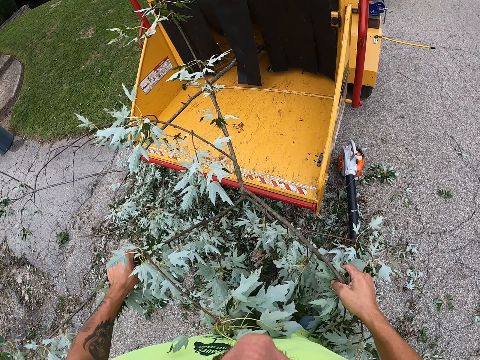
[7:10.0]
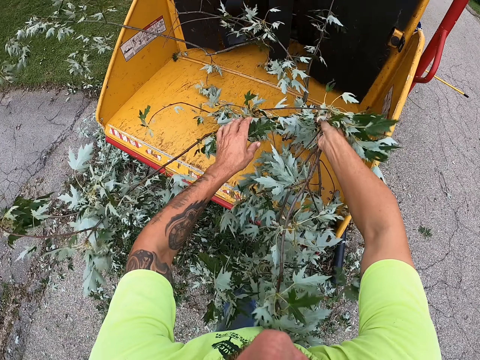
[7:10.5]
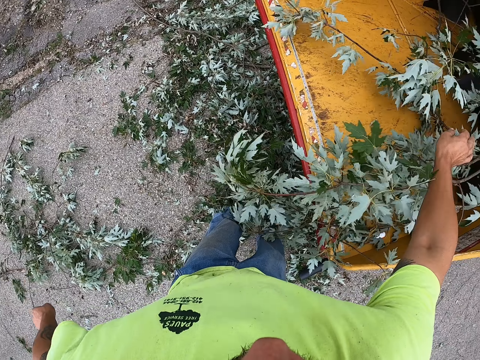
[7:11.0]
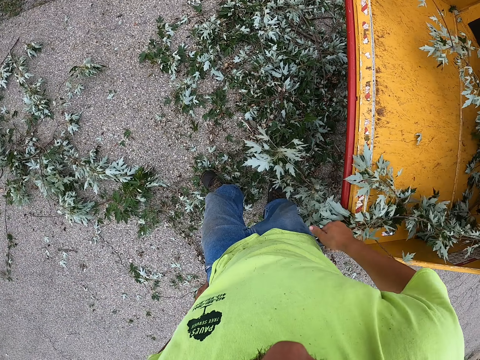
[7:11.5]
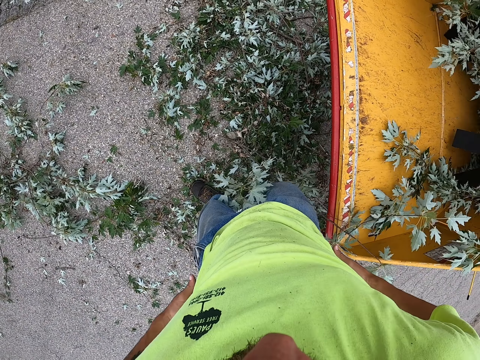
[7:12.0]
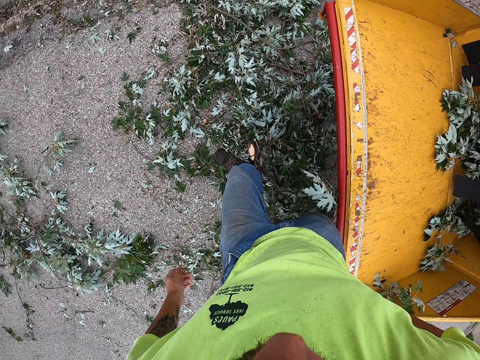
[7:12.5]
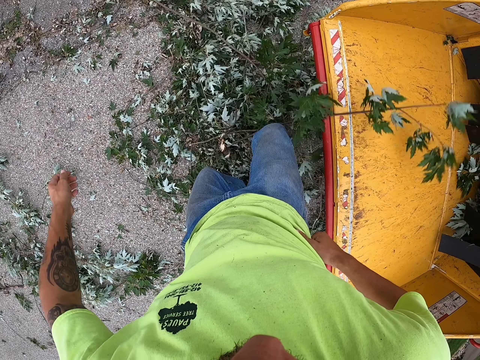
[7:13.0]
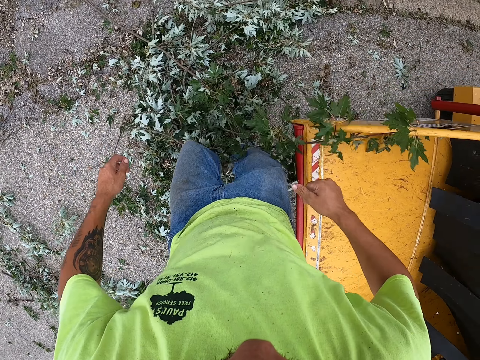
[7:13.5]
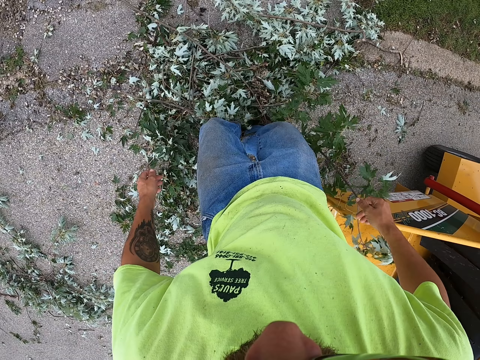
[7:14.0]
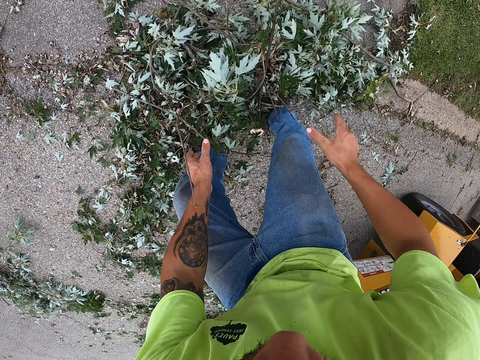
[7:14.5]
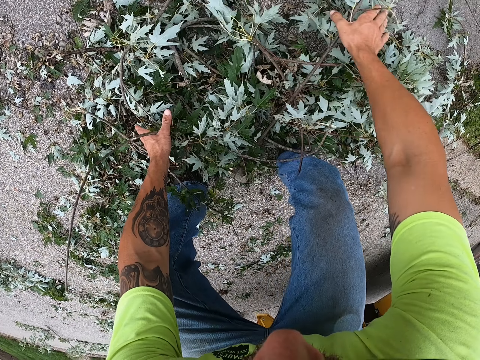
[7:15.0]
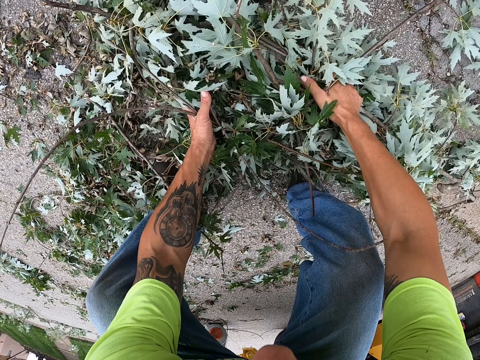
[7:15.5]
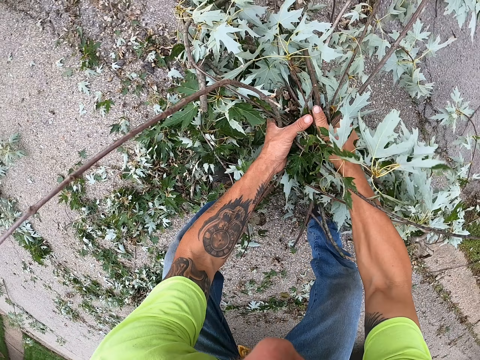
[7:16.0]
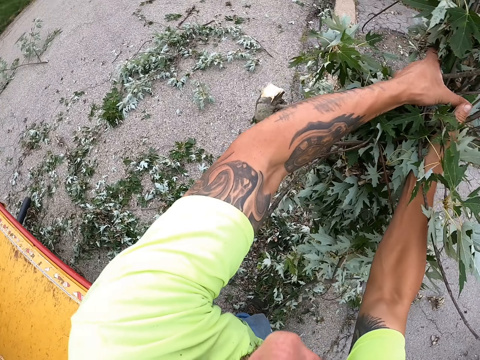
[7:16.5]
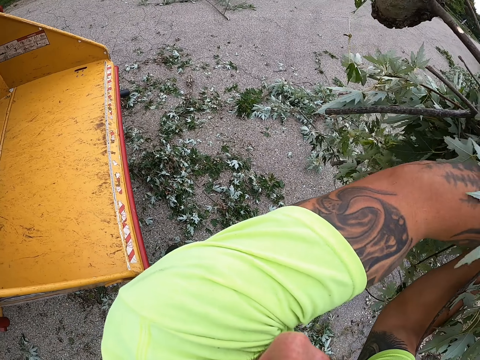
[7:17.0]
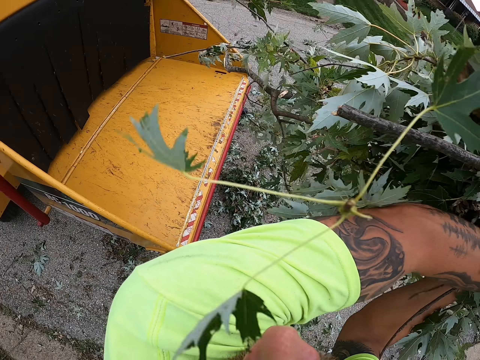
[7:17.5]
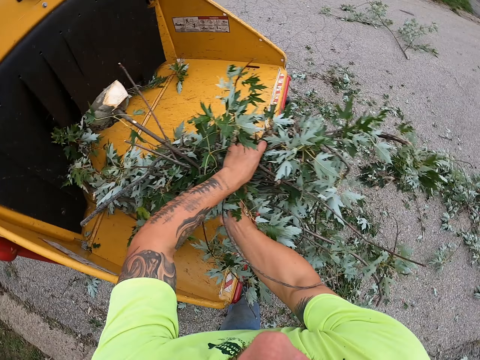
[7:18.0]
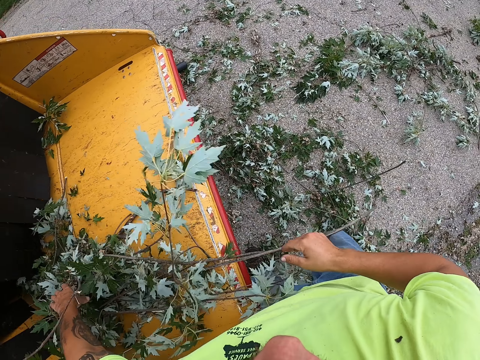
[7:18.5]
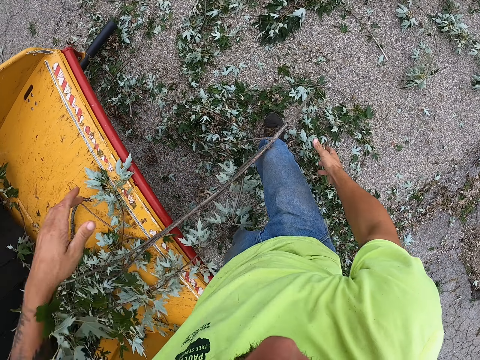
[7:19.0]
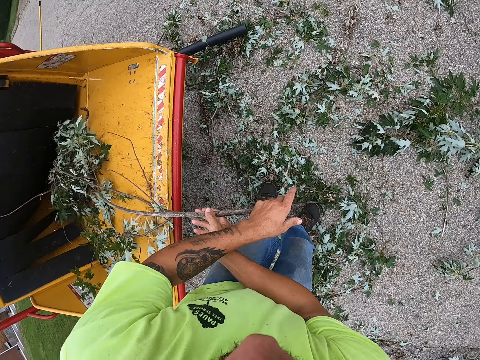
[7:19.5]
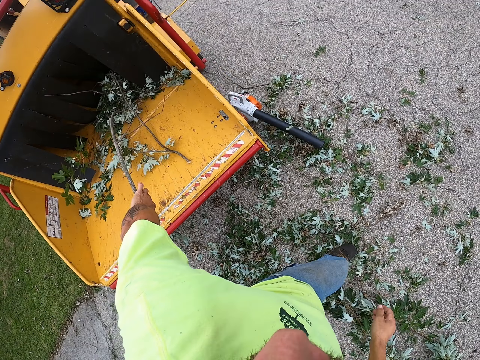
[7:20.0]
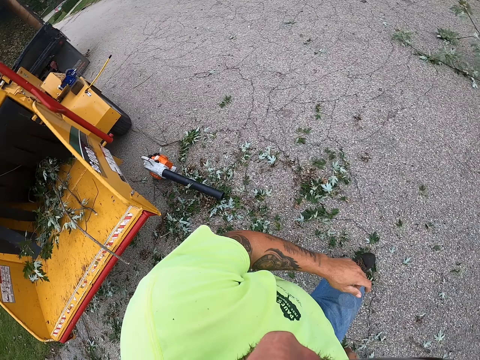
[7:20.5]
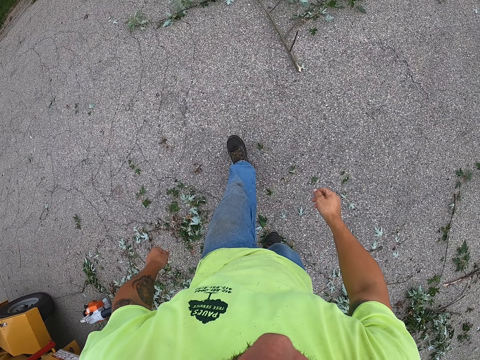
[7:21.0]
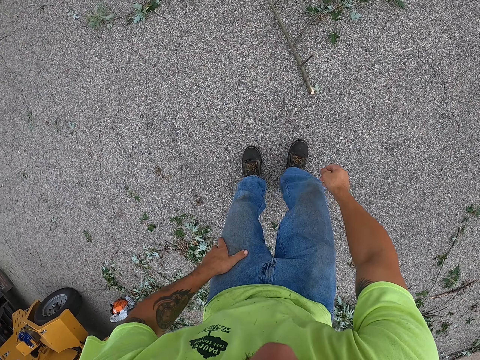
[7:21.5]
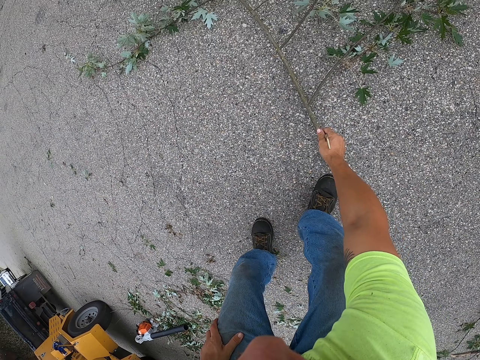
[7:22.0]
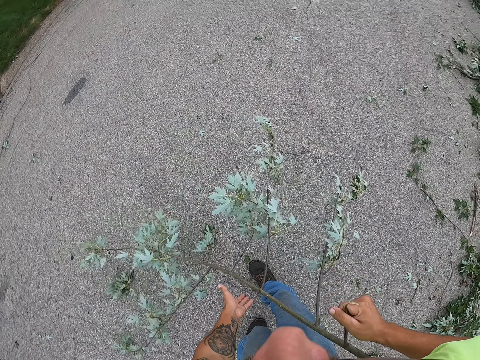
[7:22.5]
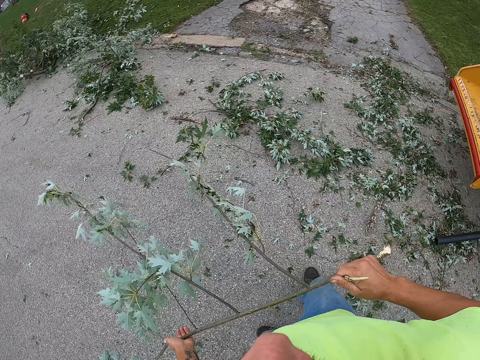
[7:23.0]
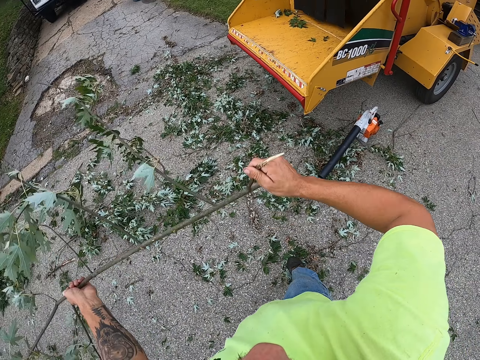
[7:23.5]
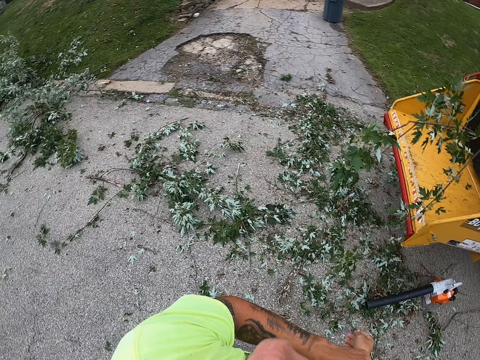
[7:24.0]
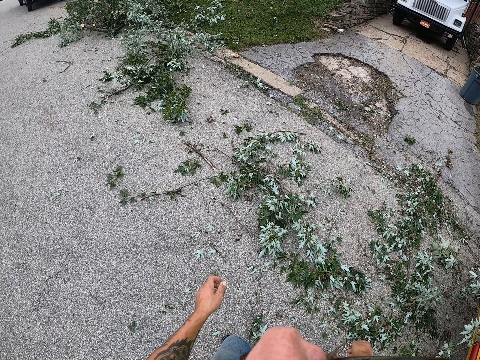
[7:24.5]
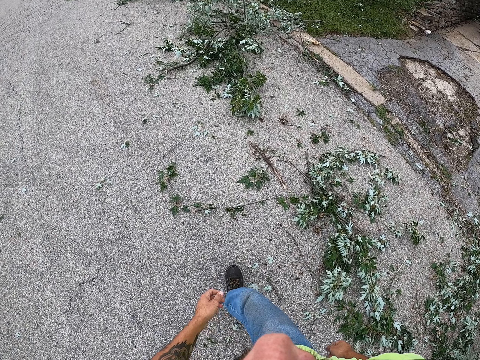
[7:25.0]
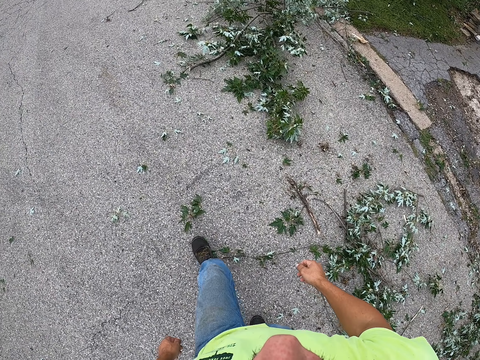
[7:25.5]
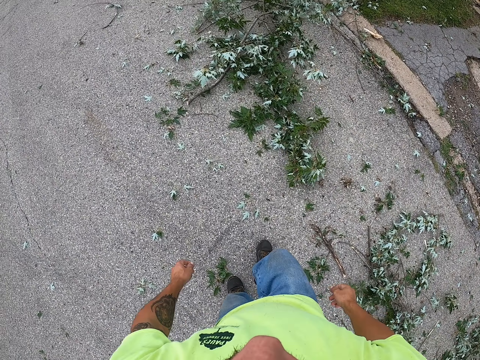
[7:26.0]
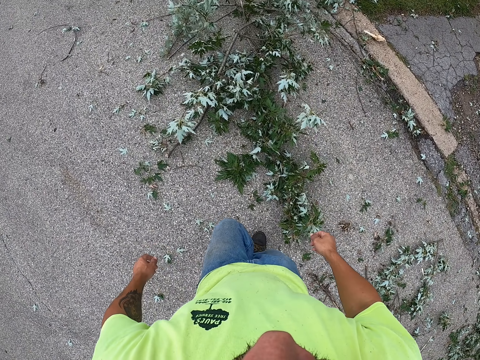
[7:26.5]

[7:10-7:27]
The camera wearer drops the shrubs in the wood chipper with both hands. He processes branches. He packs some shrubs from the ground with his hands. He drops the shrubs in the wood chipper with both hands. He pushes the shrubs into the wood chipper with both hands. He picks a shrub from the ground with his right hand. He throws the shrub in the wood chipper with both hands. He walks.

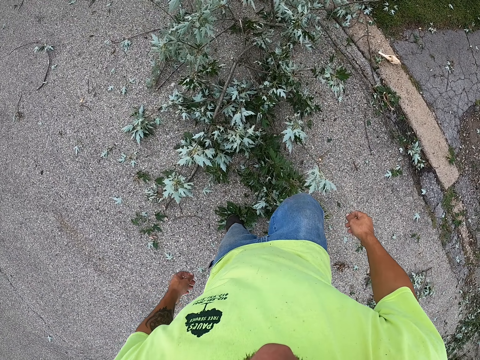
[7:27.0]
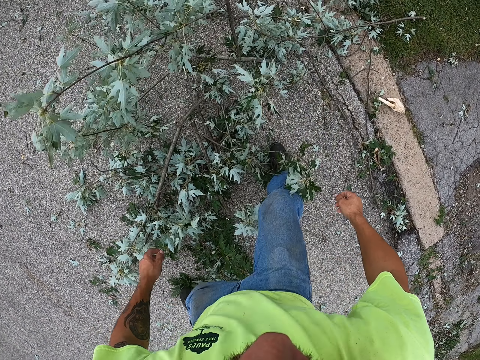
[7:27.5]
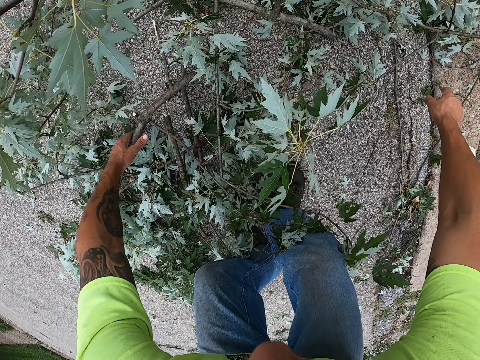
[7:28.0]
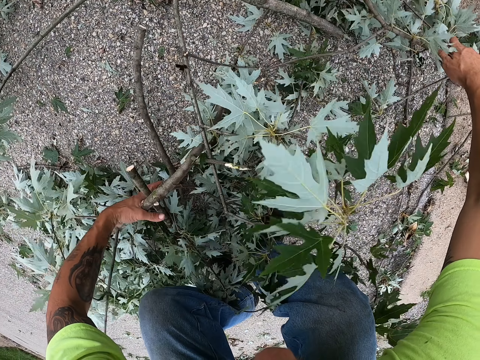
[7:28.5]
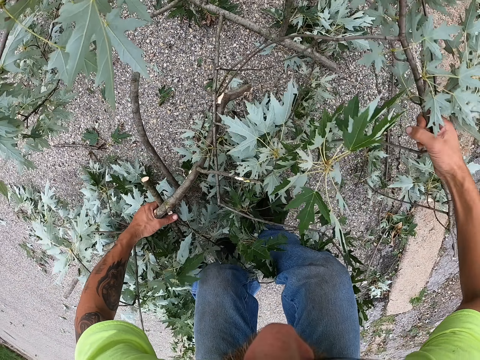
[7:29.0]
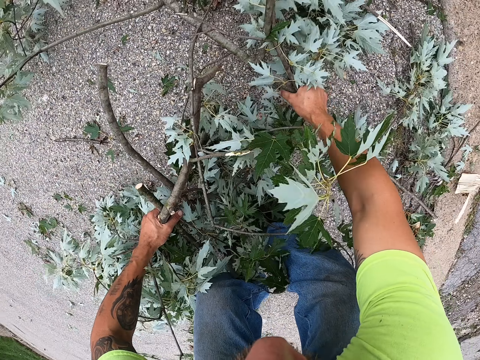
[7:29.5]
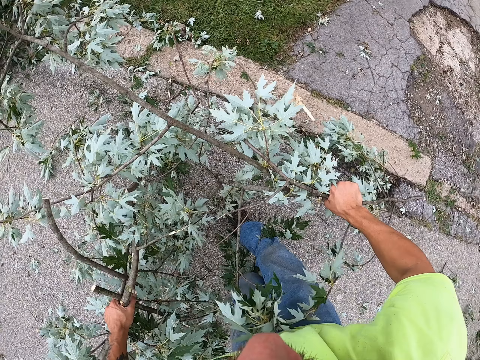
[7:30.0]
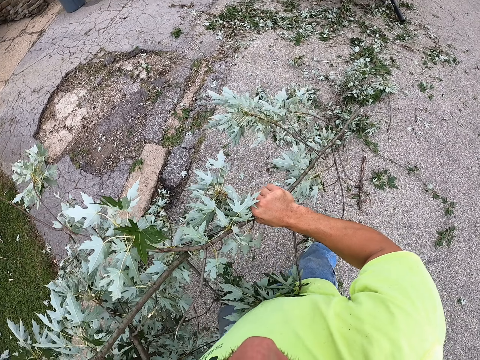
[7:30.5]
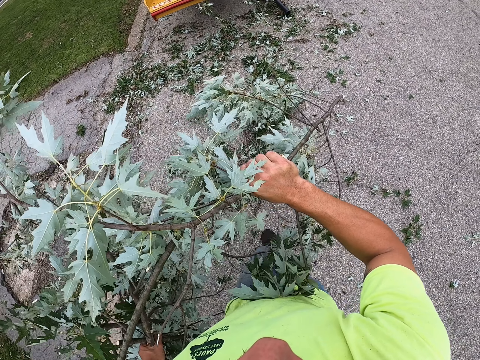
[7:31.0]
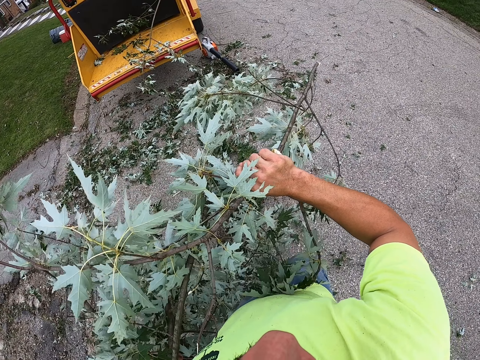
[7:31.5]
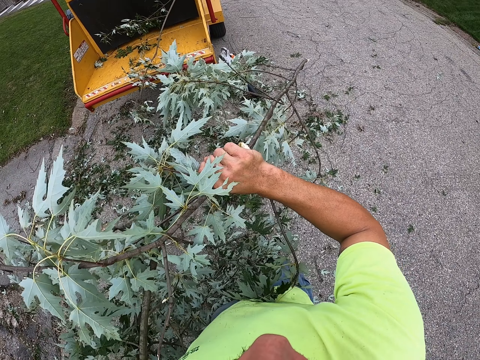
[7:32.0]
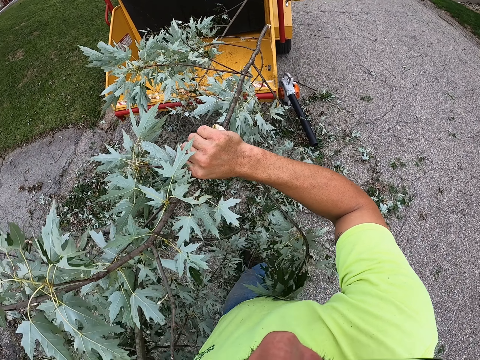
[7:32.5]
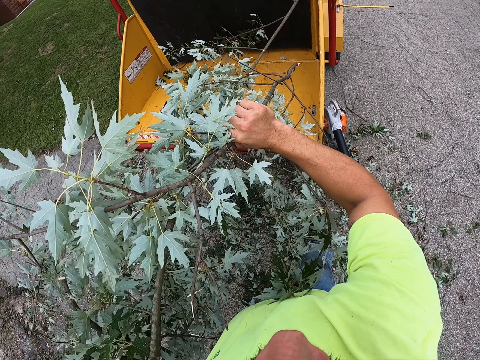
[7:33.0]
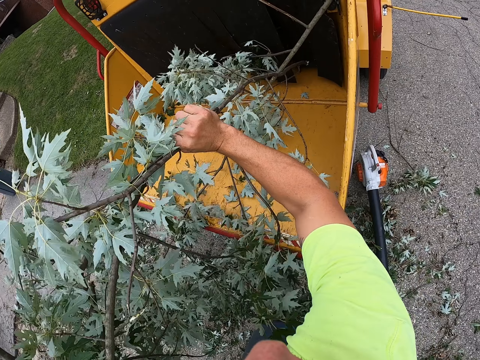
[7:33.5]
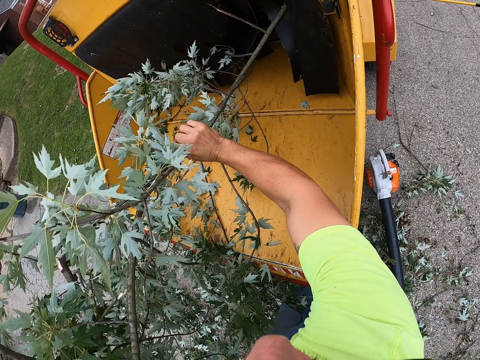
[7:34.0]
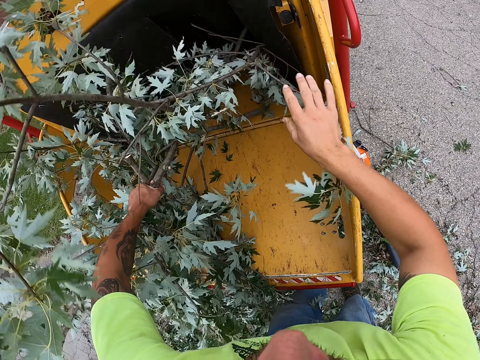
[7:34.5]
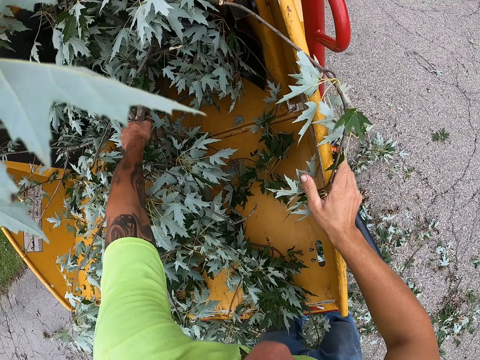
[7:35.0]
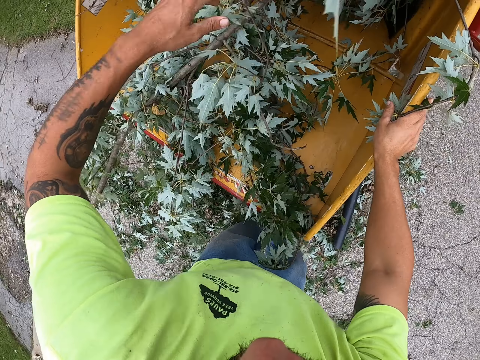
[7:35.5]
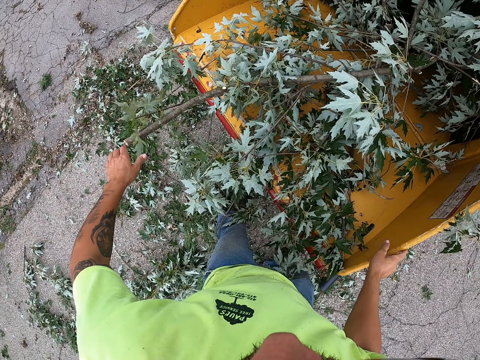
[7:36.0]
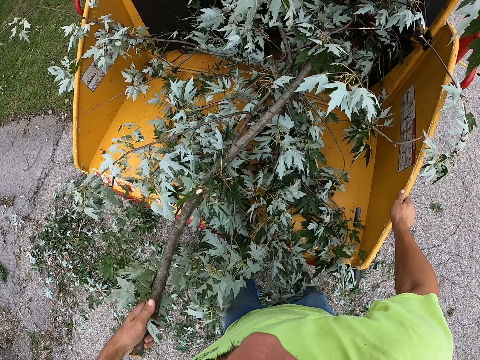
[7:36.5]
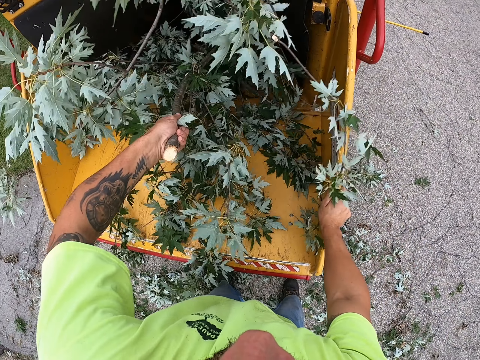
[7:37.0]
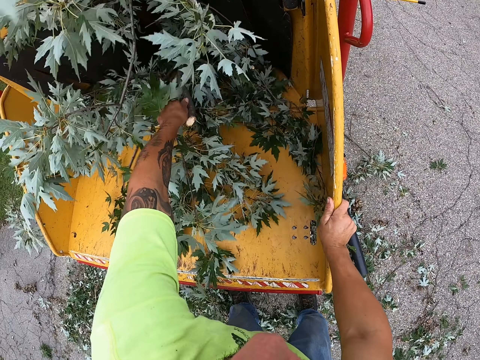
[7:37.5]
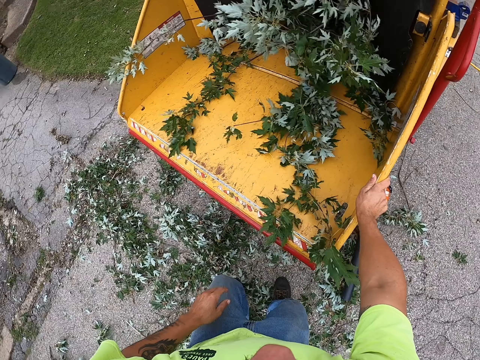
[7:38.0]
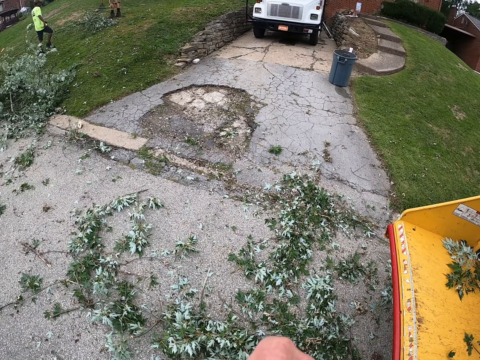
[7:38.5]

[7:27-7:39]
The camera wearer packs some shrubs from the ground with his hands. He walks. He drops the shrubs in the wood chipper with both hands. He pushes the shrubs into the wood chipper with his left hand.
